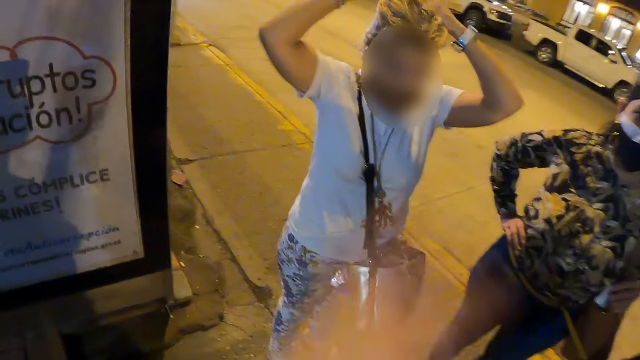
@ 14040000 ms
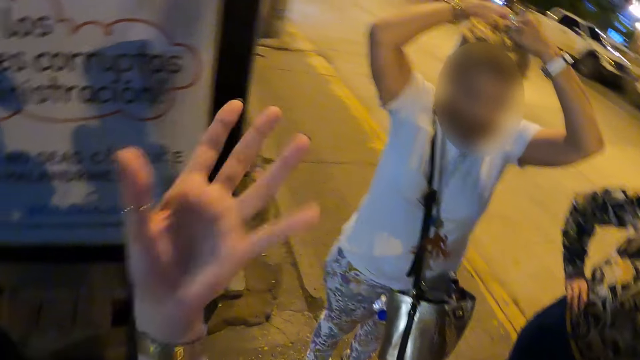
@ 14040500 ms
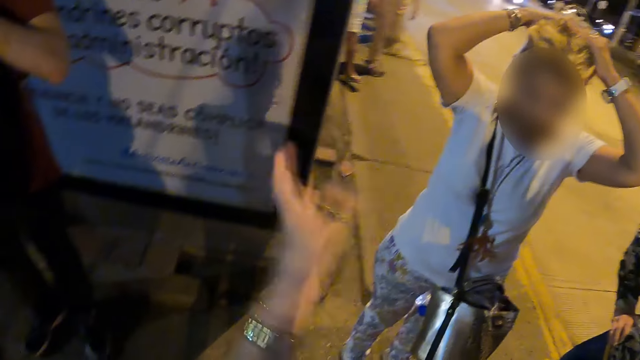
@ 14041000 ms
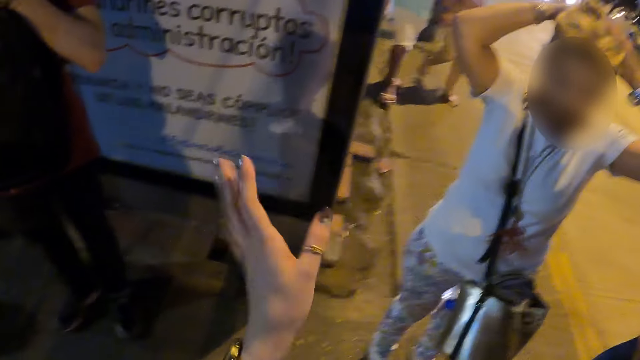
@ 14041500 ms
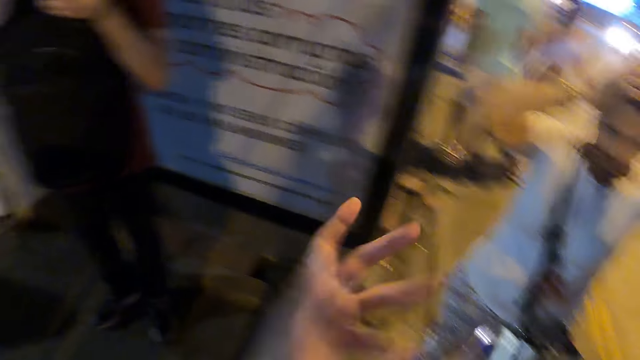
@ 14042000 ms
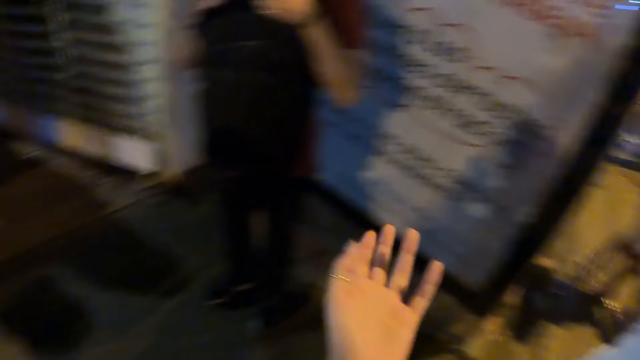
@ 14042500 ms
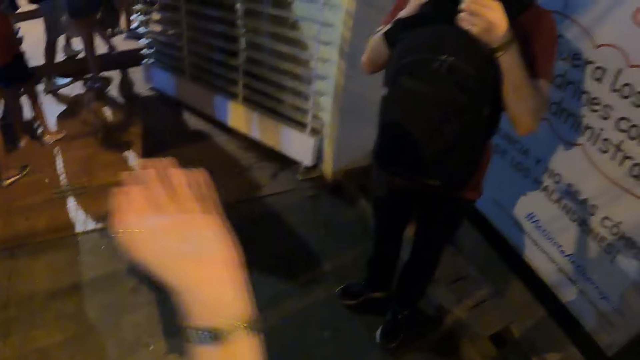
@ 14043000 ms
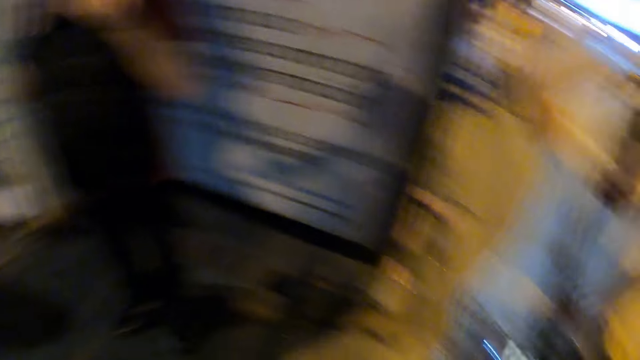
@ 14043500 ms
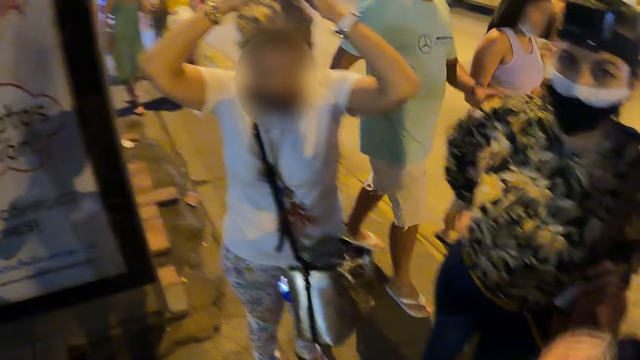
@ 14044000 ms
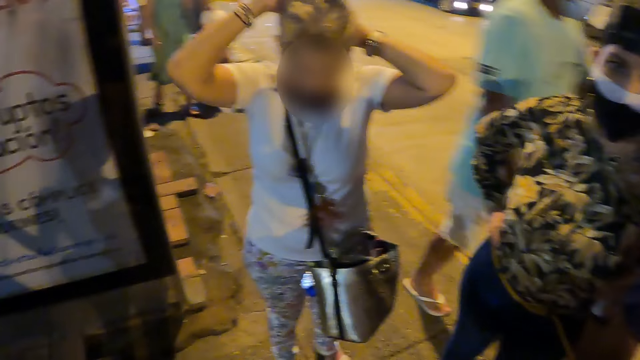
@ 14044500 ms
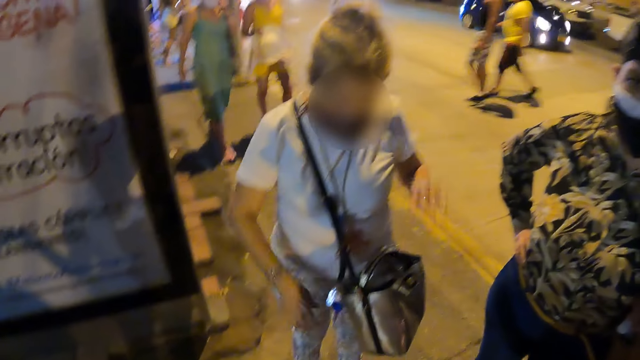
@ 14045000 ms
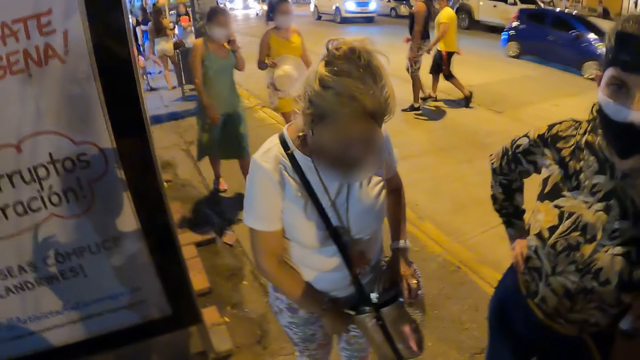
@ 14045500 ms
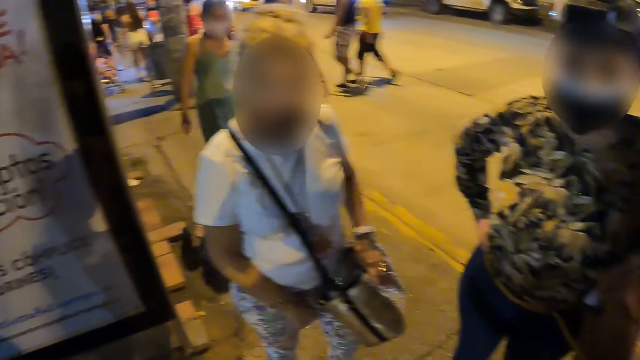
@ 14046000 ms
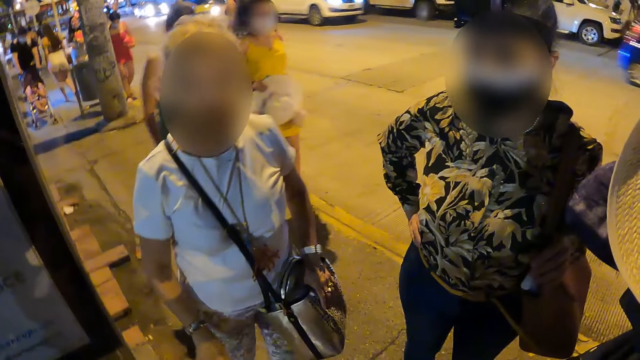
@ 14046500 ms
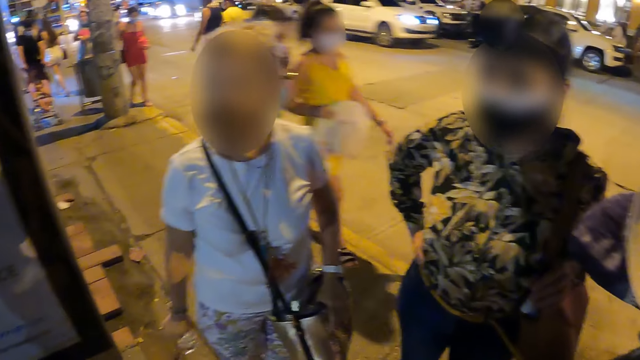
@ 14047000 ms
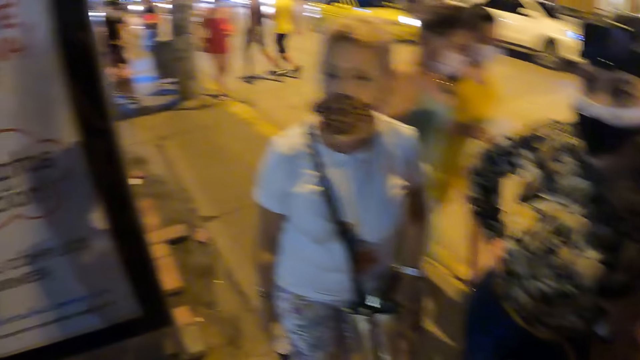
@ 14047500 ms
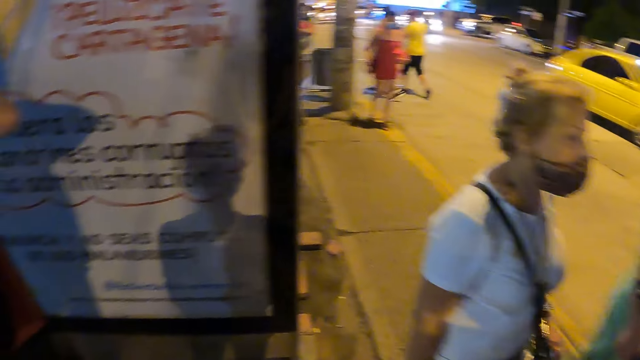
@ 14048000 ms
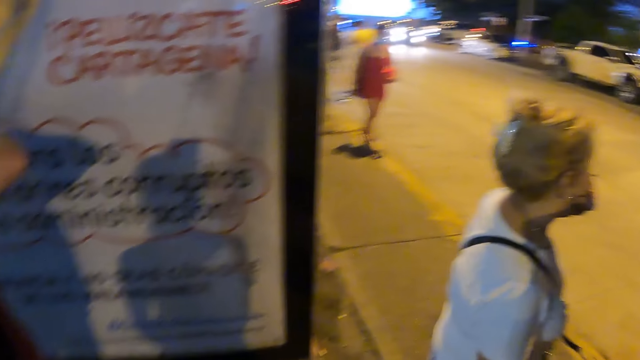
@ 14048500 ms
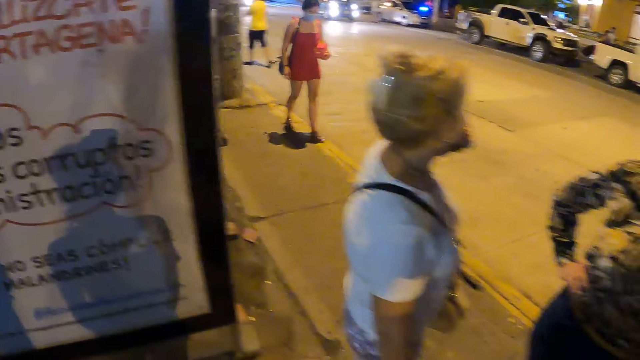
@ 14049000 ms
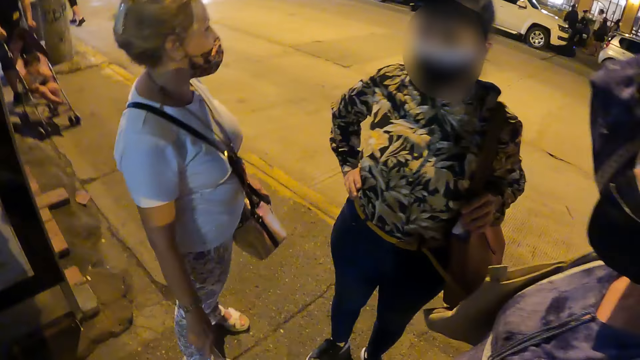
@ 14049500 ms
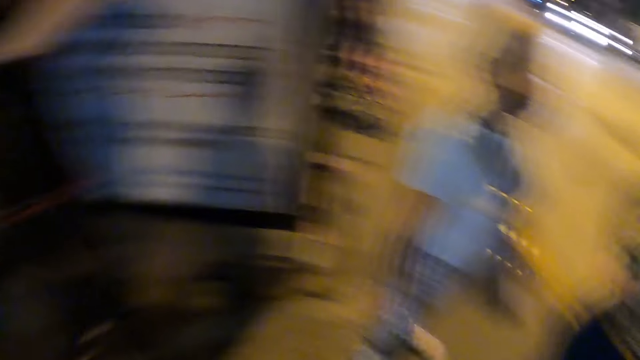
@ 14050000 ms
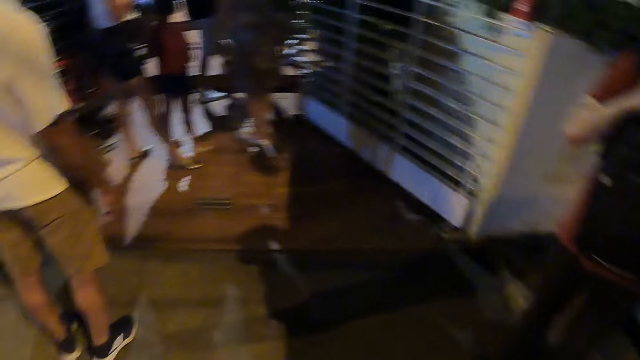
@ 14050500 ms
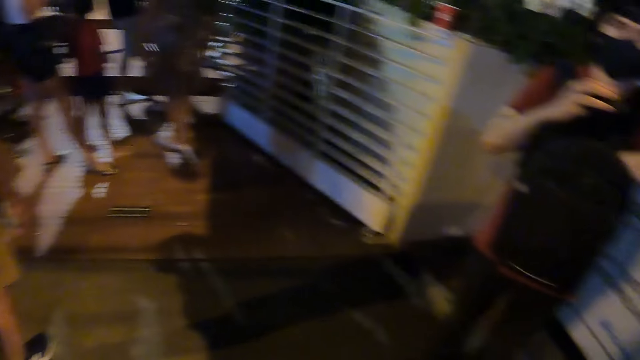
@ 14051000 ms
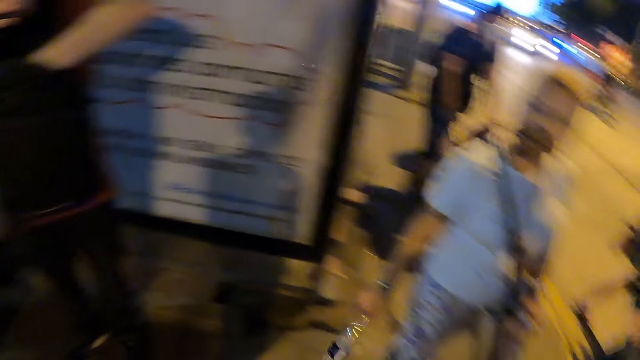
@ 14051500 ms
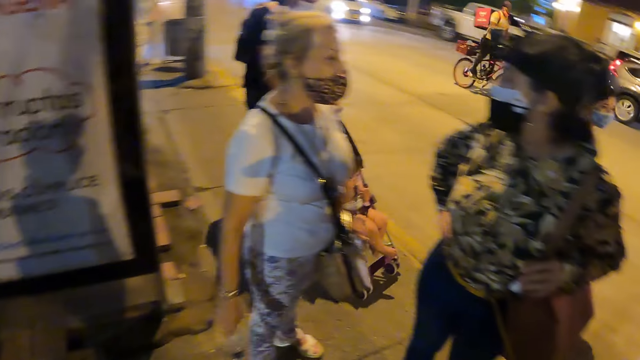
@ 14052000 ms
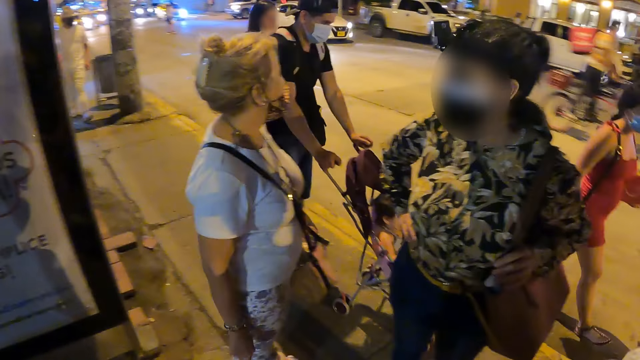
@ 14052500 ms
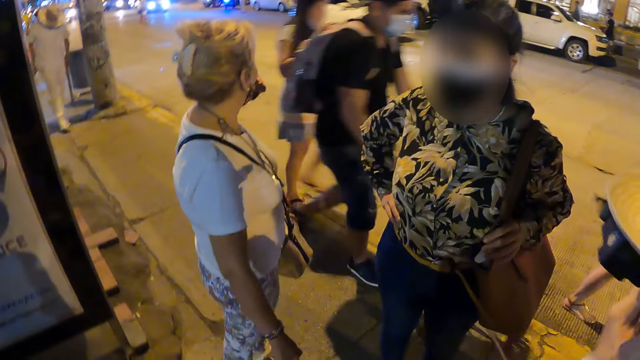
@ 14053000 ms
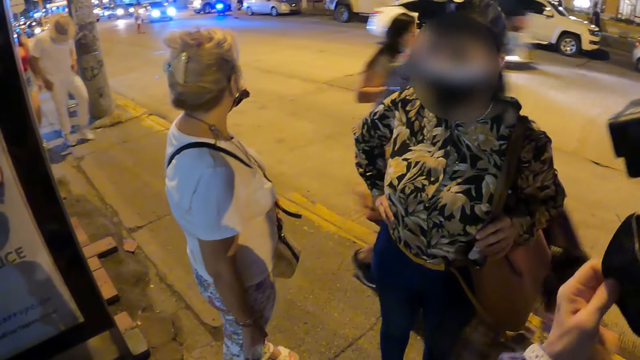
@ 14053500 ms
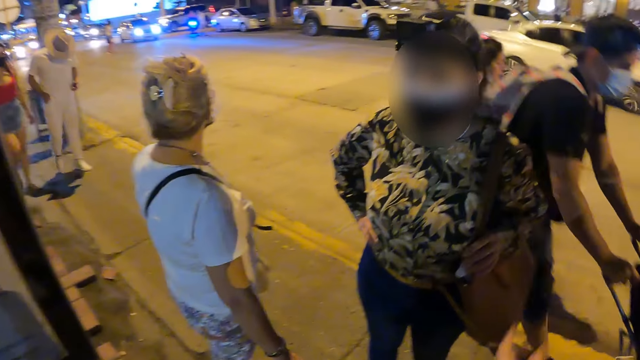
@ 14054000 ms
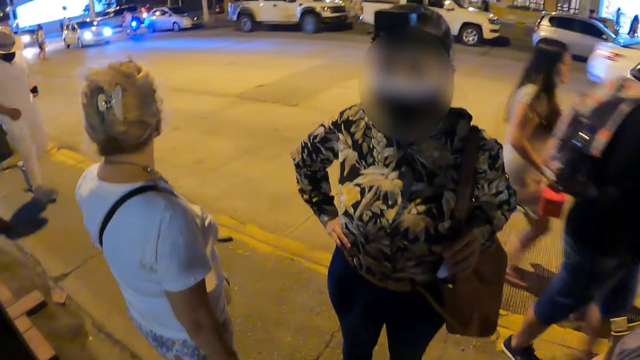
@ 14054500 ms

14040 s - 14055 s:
A lady puts something on the hair. The camera wearer interacts with the lady and gestures with the hand. They look around. The lady lowers the hands to the bag. The camera wearer looks around. They look around.

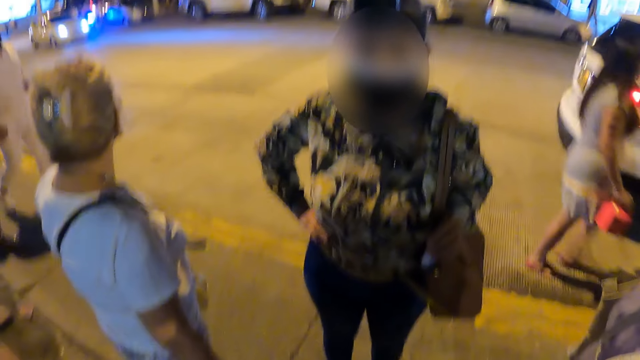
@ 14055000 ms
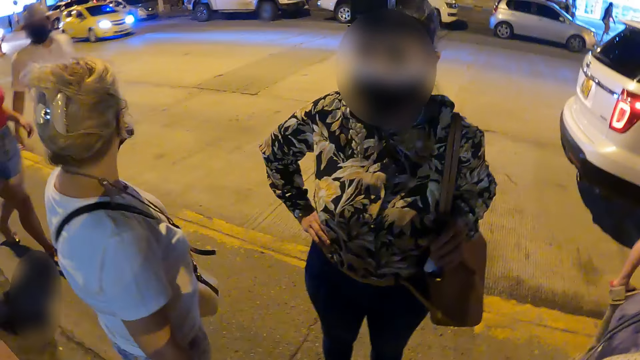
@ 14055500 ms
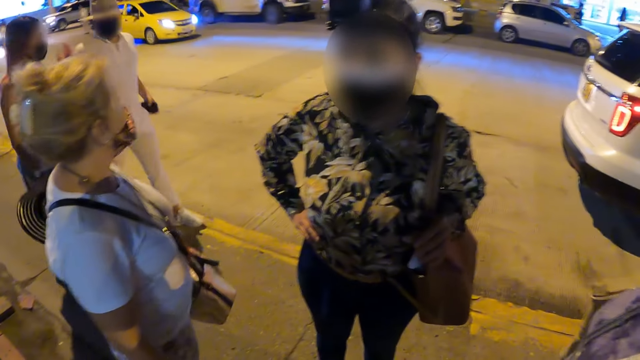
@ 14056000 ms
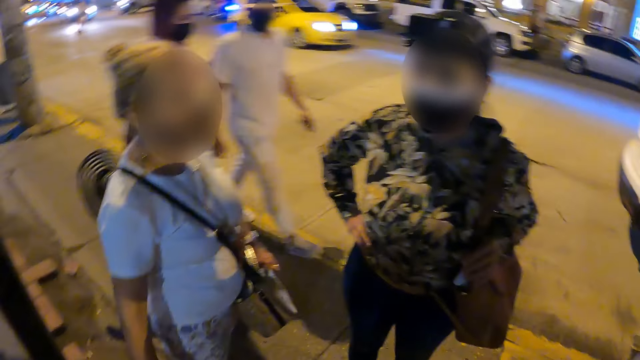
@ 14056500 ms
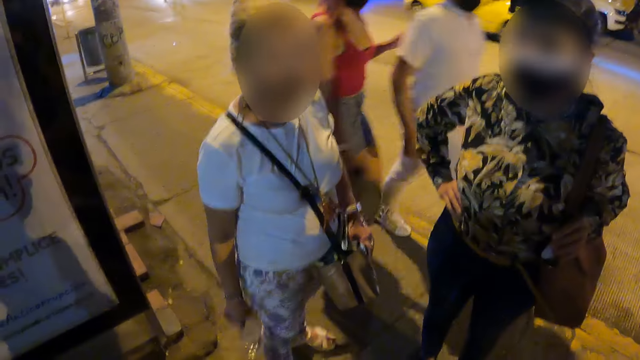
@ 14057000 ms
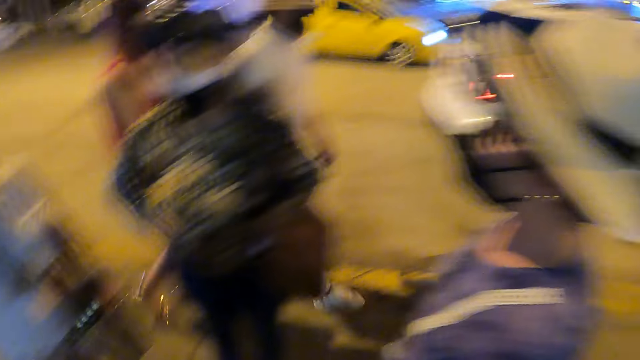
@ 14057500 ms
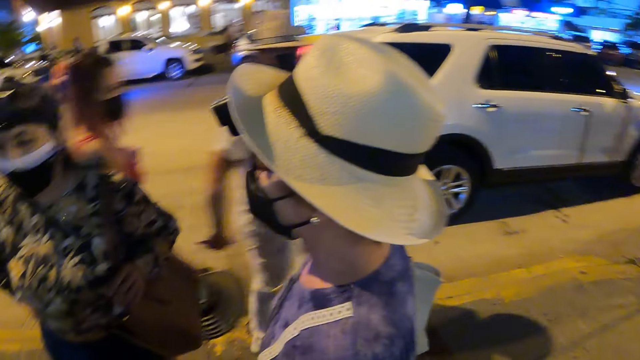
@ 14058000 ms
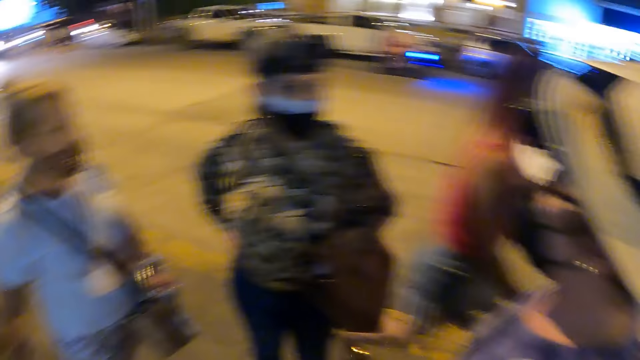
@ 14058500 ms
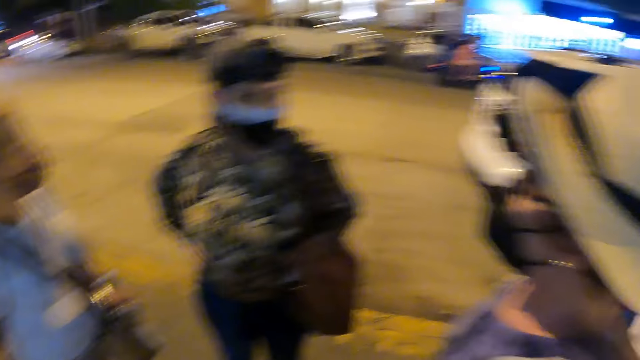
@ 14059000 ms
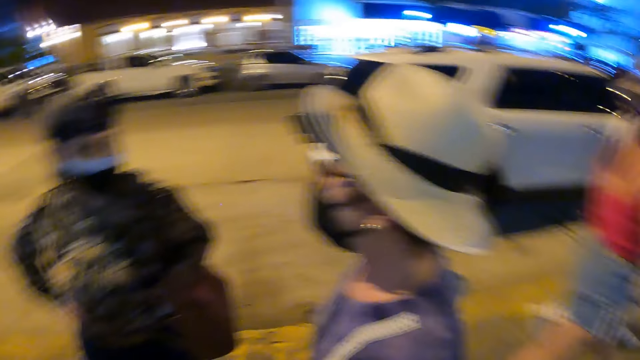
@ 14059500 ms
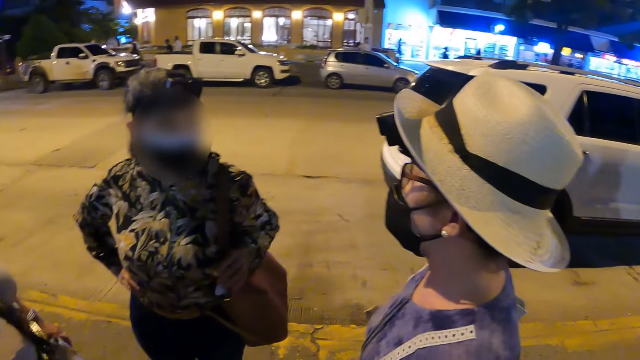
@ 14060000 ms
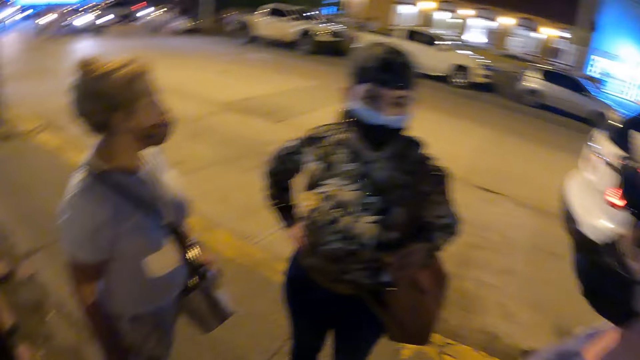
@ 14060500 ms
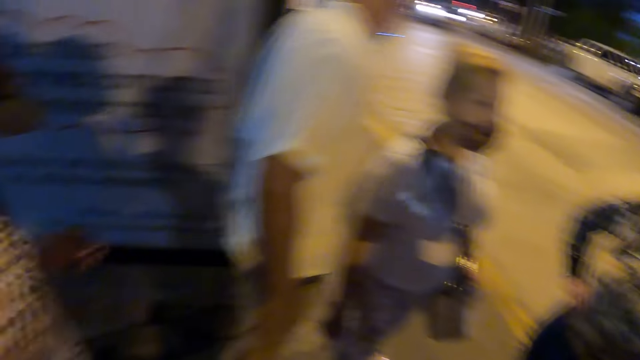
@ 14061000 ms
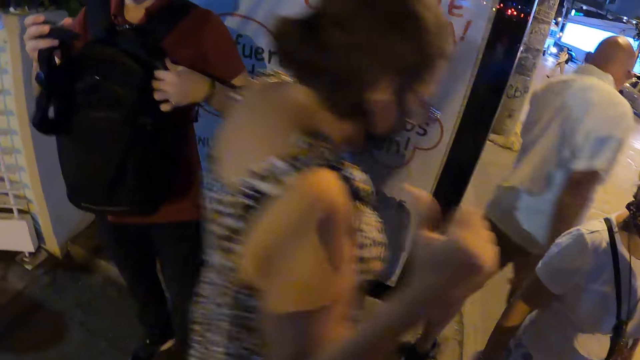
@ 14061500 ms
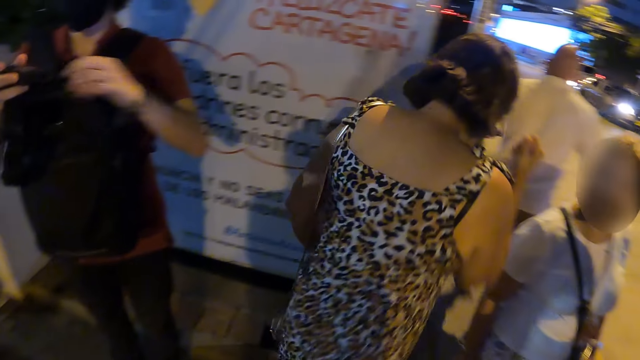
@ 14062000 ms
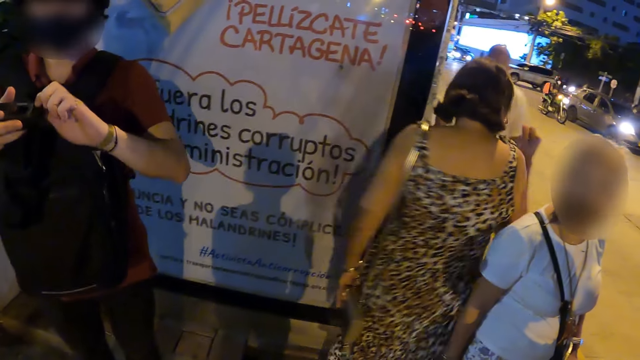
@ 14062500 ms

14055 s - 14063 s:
A lady looks at the camera wearer. The camera wearer stares around.
